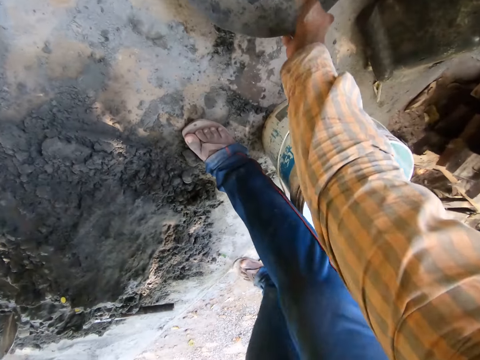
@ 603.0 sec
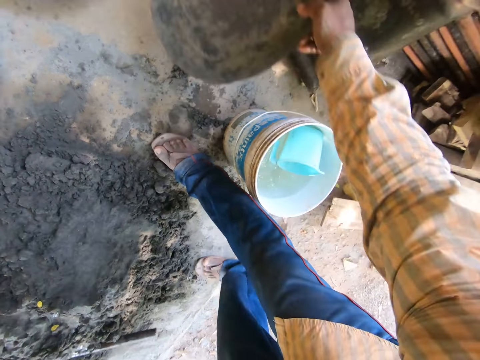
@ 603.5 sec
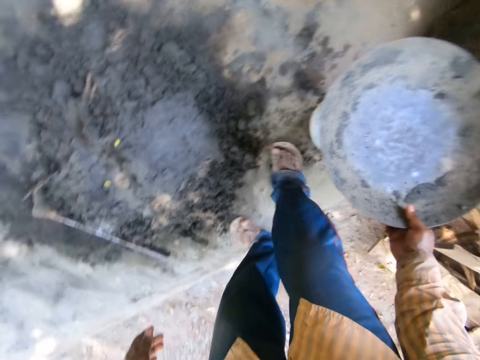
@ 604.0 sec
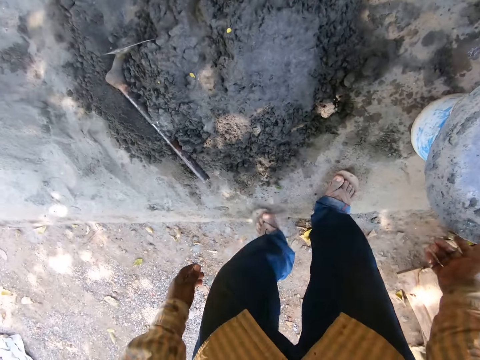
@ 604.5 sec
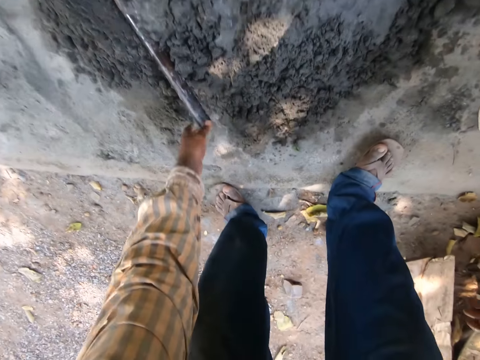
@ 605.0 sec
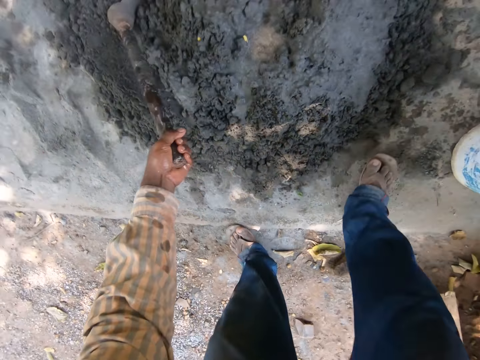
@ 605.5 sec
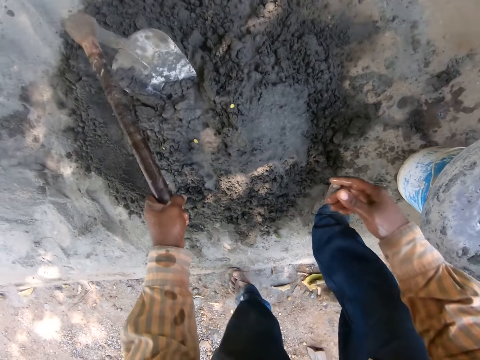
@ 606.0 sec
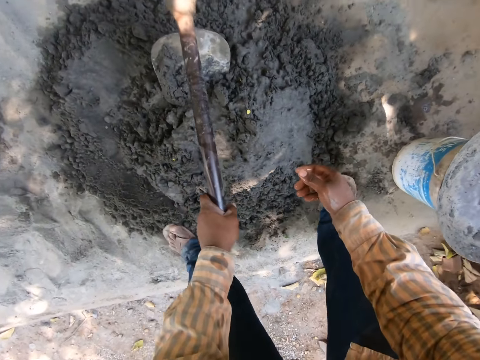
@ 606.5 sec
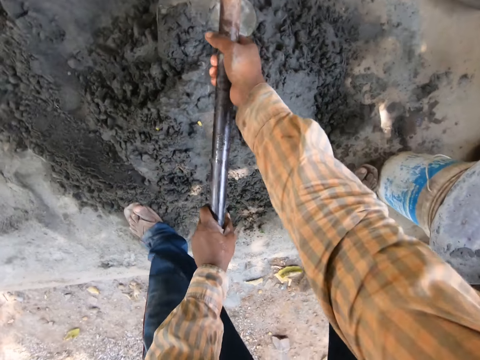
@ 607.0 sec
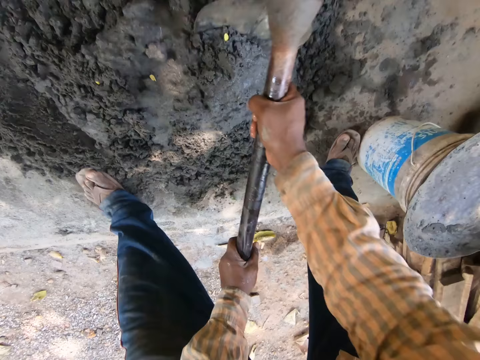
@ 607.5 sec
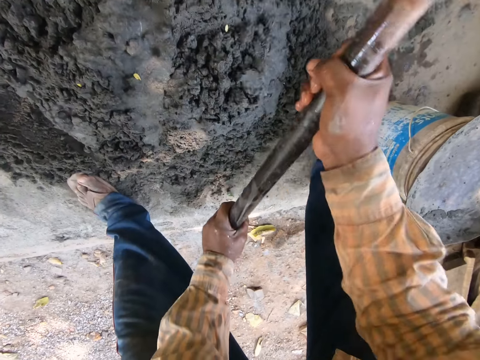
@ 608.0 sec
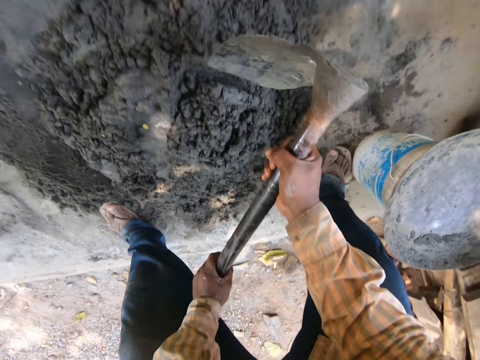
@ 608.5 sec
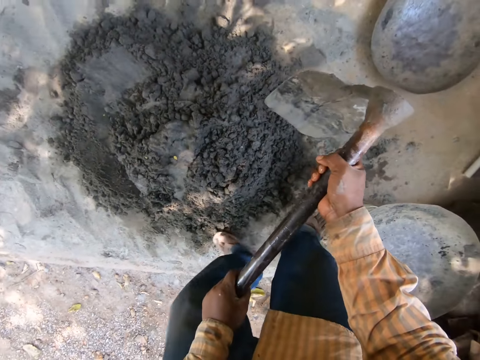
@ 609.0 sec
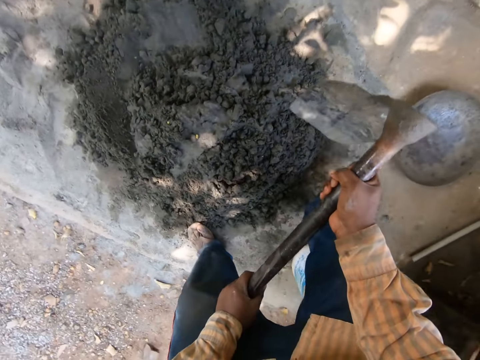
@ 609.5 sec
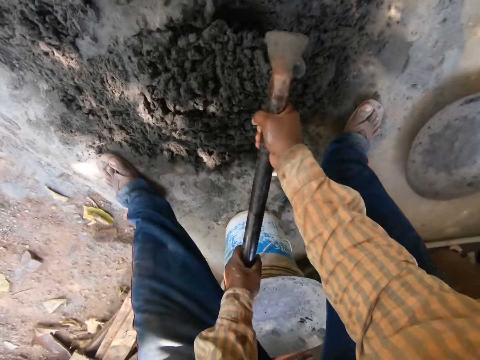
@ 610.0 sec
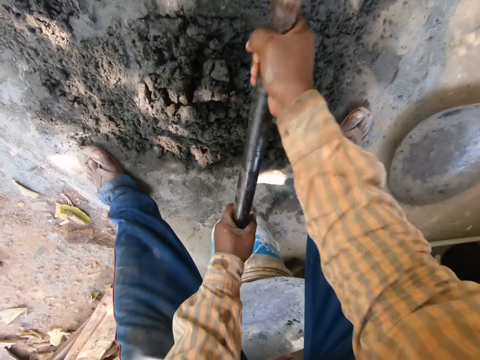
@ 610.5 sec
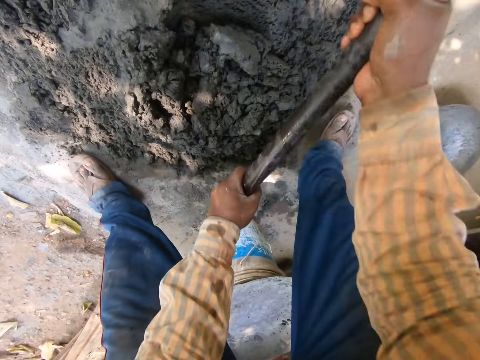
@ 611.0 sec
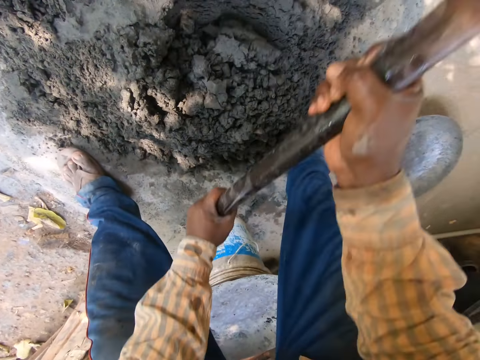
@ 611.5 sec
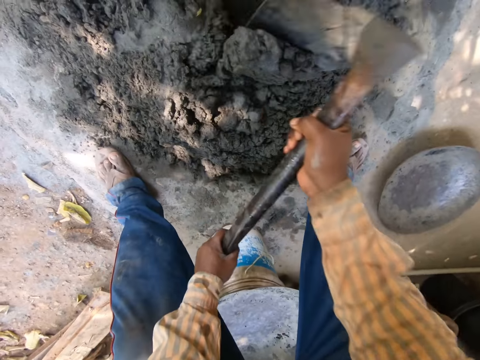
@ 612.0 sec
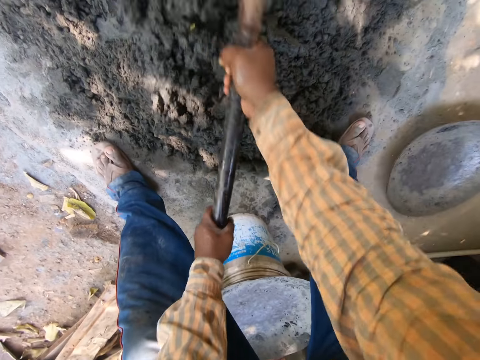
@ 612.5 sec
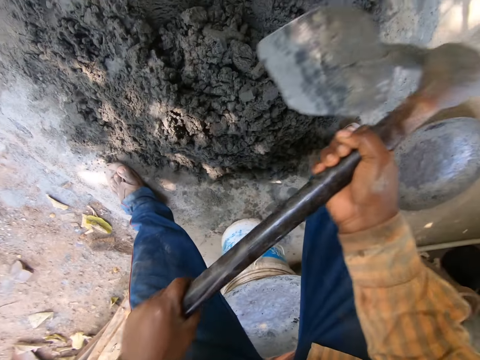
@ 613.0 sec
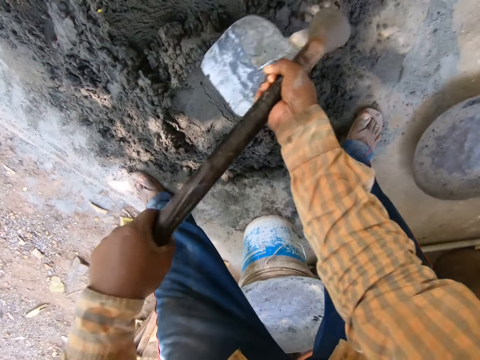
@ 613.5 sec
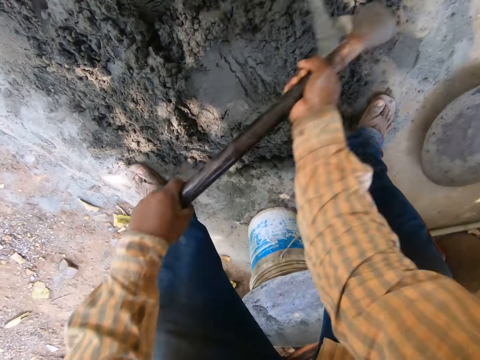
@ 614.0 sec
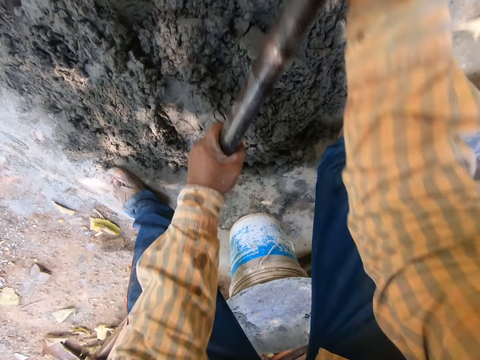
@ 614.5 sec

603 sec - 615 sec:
The camera wearer picks the head pan on the ground with his right hand. He places the head pan on the bucket on the ground with his right hand. He lifts a hoe from the ground with his left hand. He holds the hoe with both hands. He lifts the hoe from the ground with both hands. He mixes mortar on the ground with the hoe in both hands.

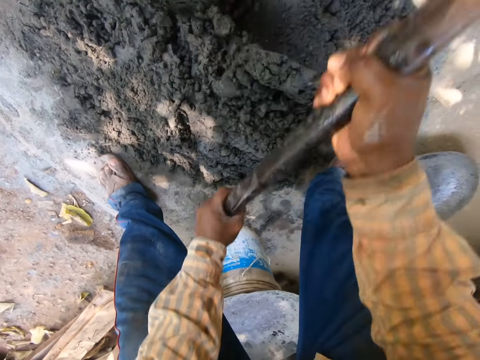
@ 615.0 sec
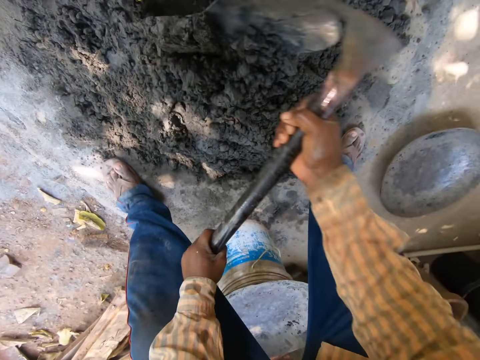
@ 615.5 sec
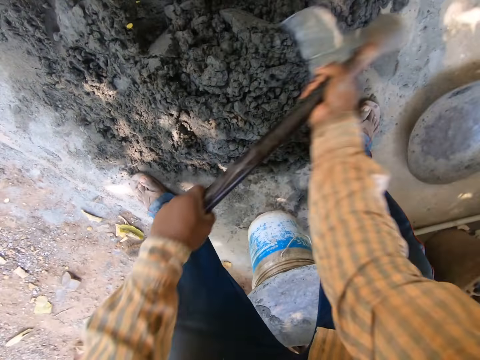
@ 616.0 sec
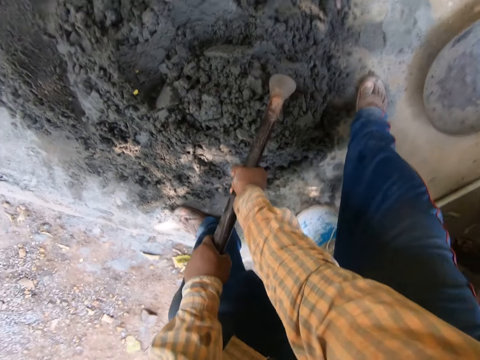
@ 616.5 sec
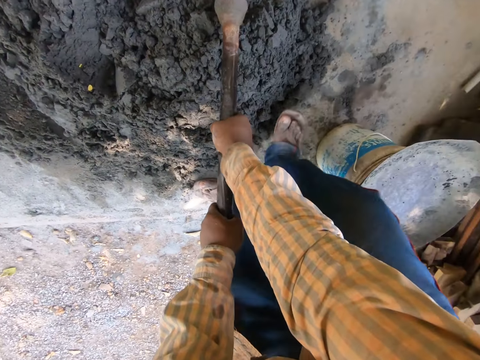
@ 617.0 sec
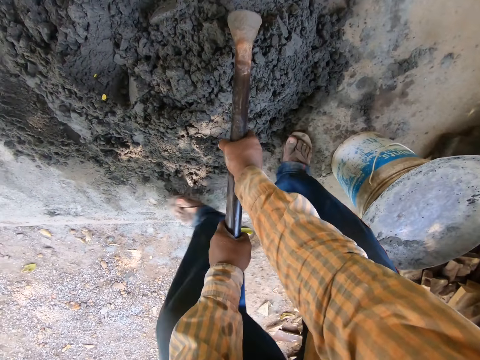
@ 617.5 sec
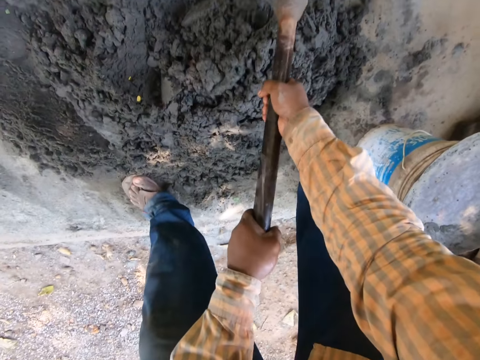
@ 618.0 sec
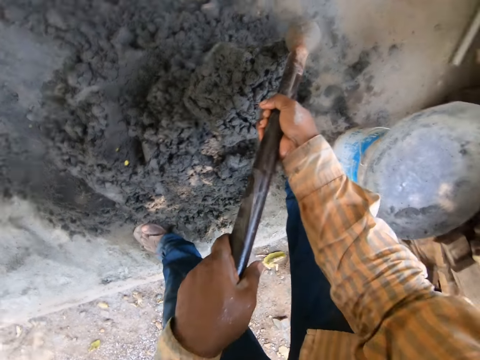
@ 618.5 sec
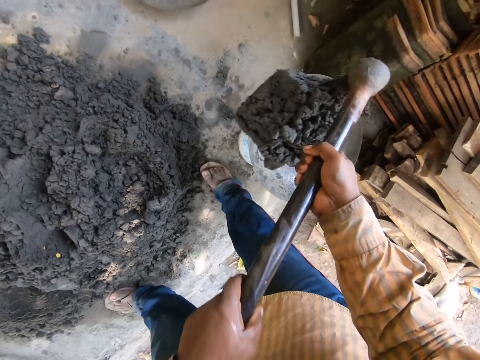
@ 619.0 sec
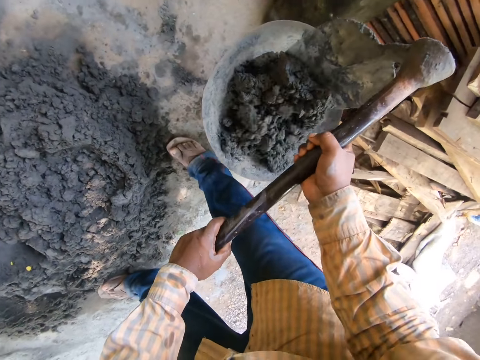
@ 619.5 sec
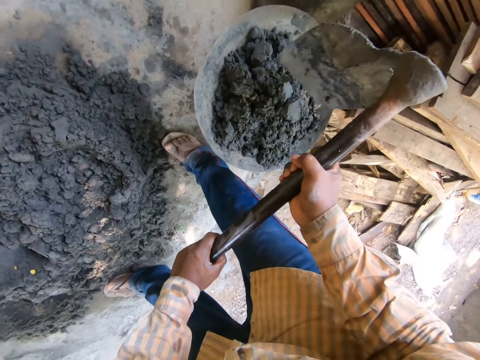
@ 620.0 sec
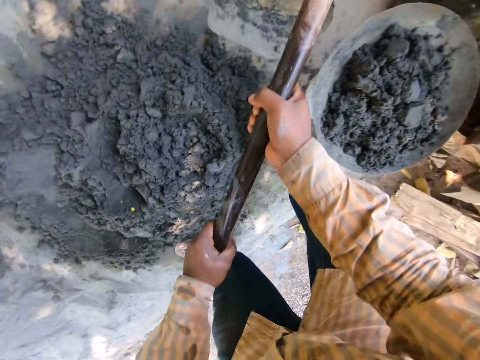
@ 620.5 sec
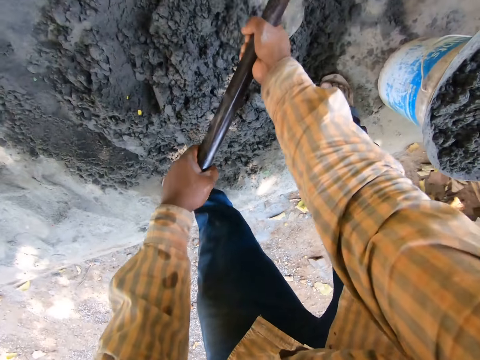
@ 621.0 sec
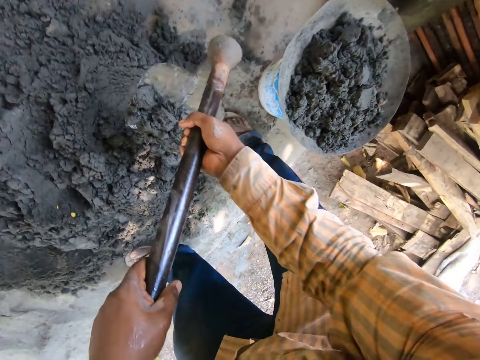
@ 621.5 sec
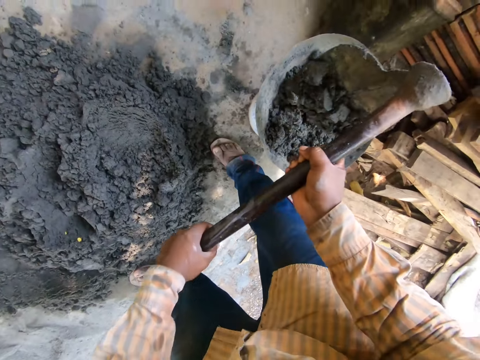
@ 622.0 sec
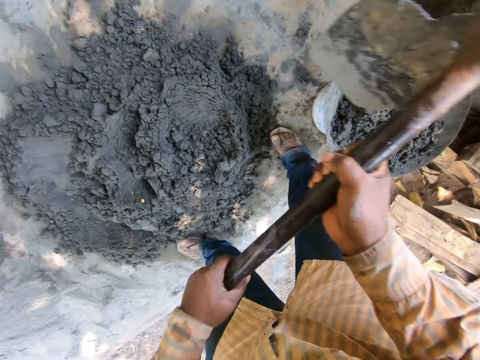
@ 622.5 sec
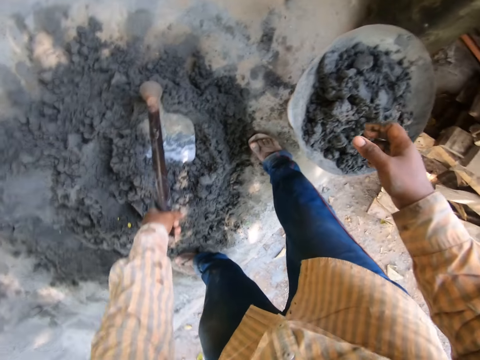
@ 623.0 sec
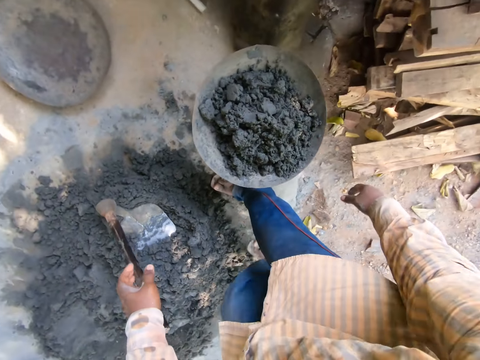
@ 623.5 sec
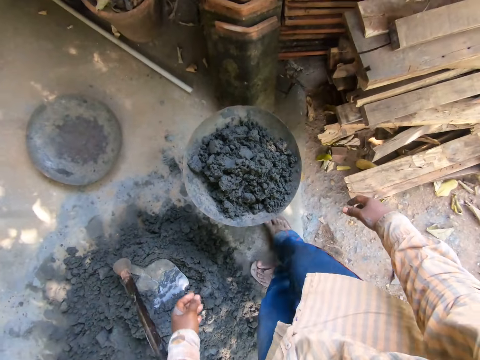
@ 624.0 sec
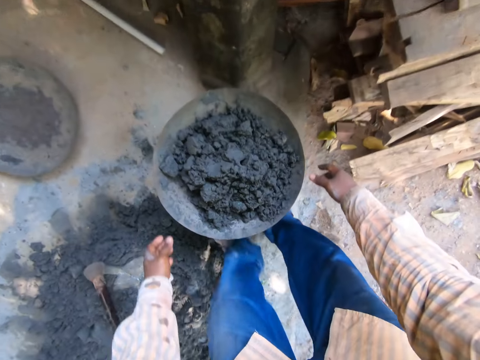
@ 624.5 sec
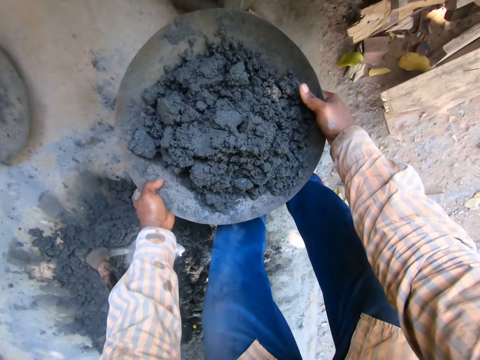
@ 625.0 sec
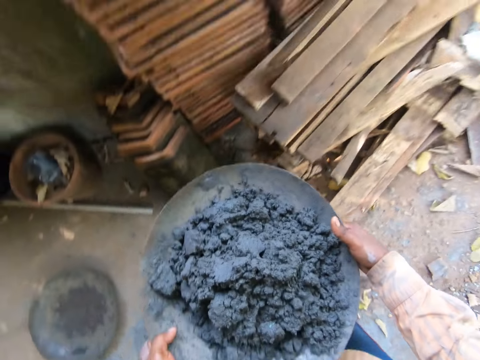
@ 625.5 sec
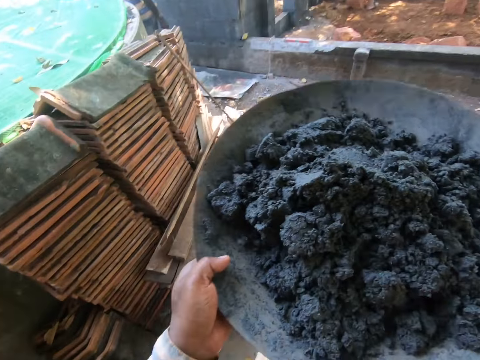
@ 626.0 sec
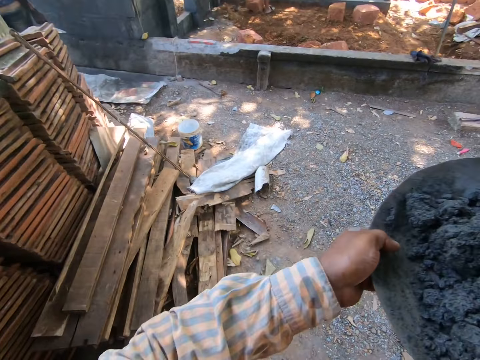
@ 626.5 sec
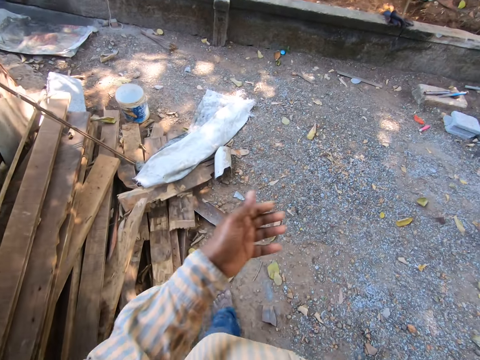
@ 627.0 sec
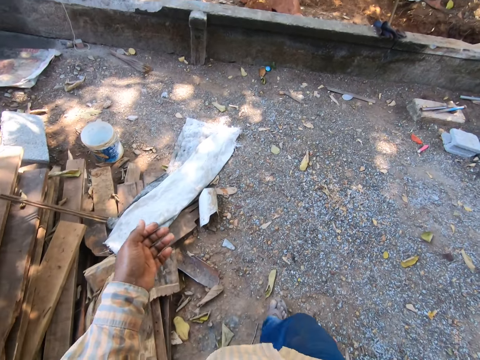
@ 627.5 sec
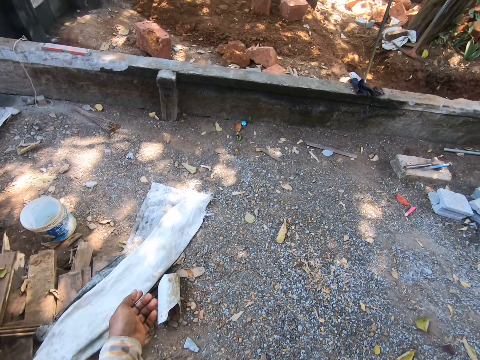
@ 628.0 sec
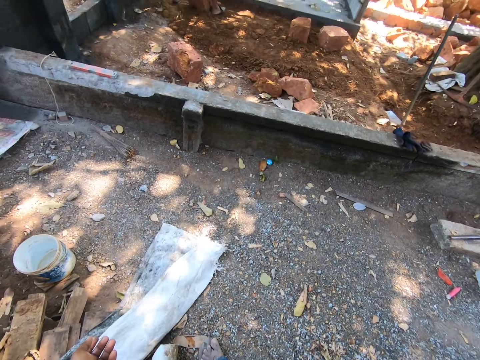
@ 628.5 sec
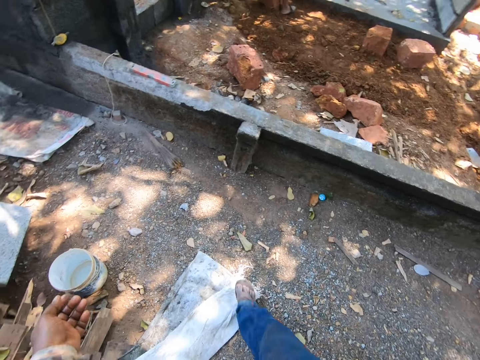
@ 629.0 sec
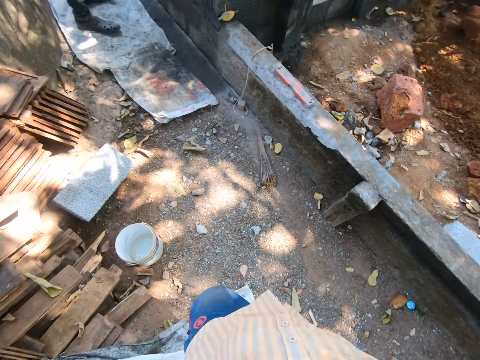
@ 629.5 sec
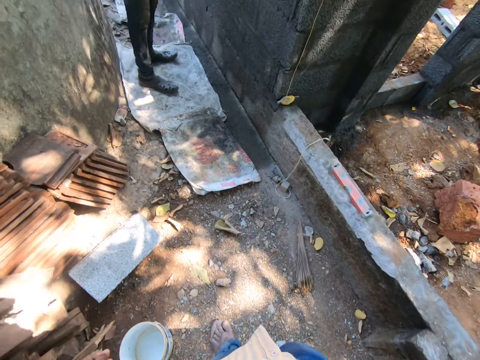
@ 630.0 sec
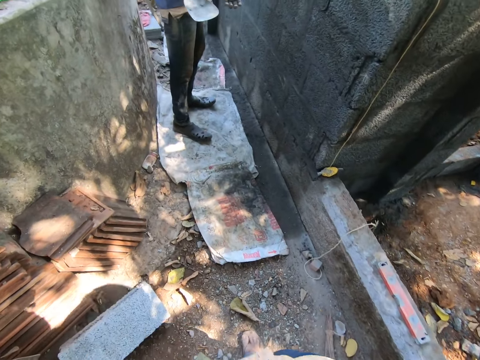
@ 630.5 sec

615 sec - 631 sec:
The camera wearer packs mortar from the ground with the hoe in both hands. He pours the mortar into the head pan on the bucket with the hoe in both hands. He digs the hoe in both hands in the mortar in the head pan. He lifts the mortar from the ground with the hoe in both hands. He pours the mortar into the head pan on the bucket with the hoe in both hands. He holds the hoe with his left hand and drops the hoe on the pile of mortar on the ground with his left hand. He holds the head pan on the bucket with both hands. He lifts the head pan from the bucket with both hands. He adjusts the head pan on his right hand with his left hand. He holds the head pan with his right hand. He walks.
